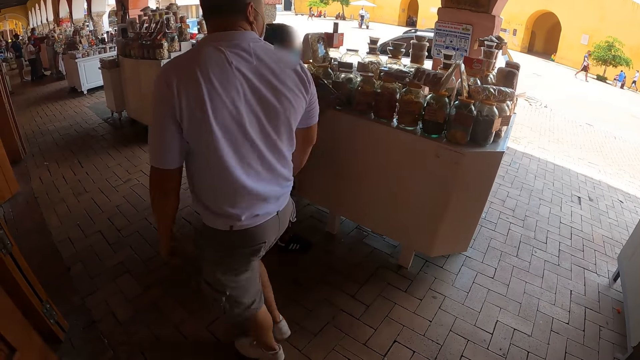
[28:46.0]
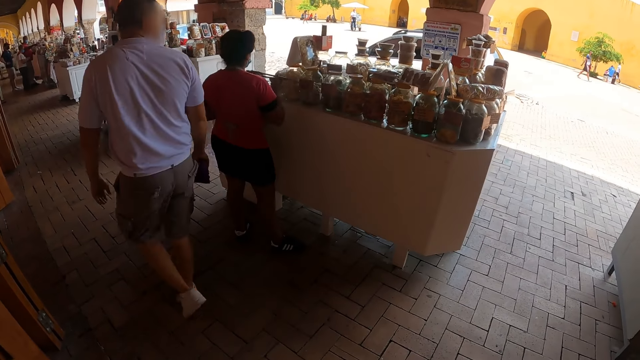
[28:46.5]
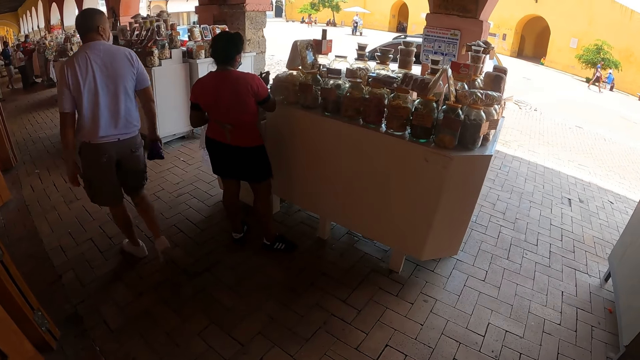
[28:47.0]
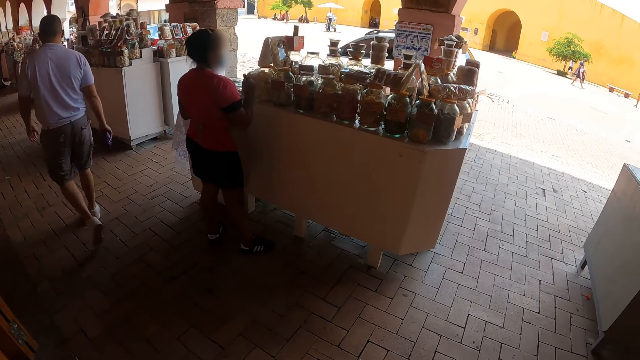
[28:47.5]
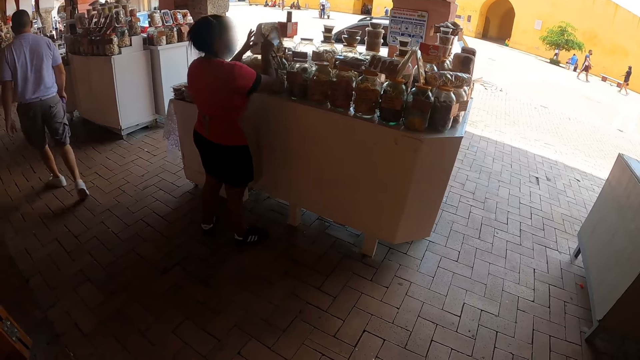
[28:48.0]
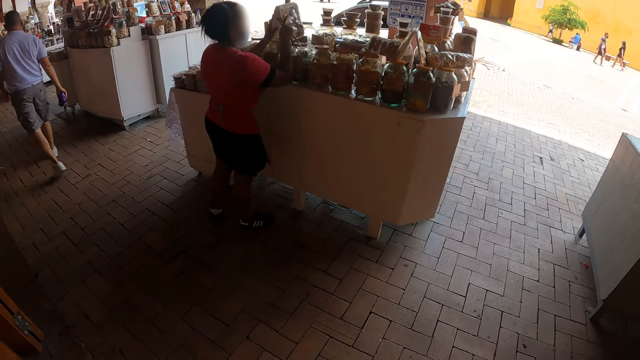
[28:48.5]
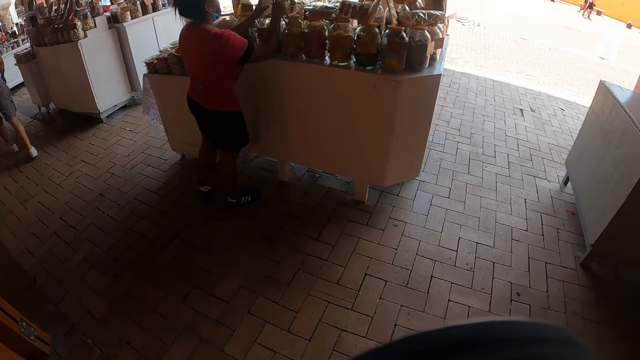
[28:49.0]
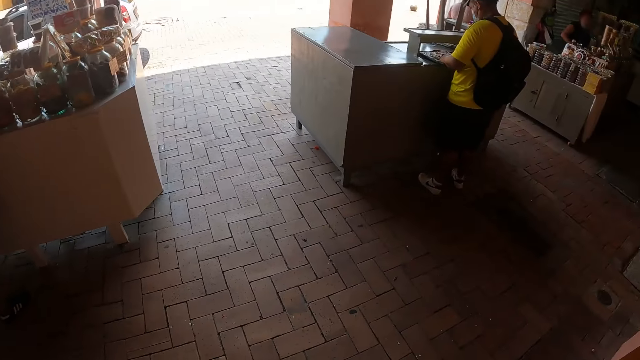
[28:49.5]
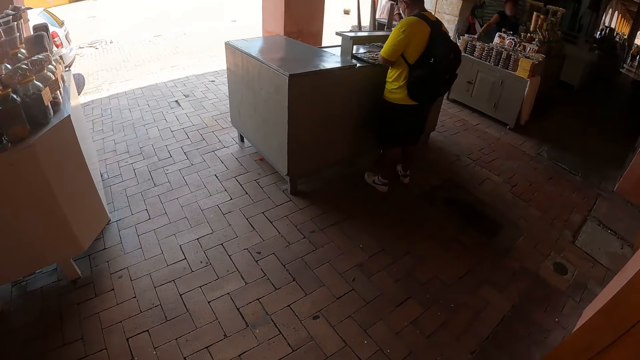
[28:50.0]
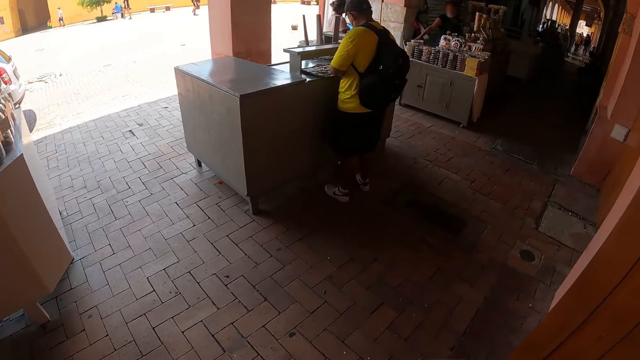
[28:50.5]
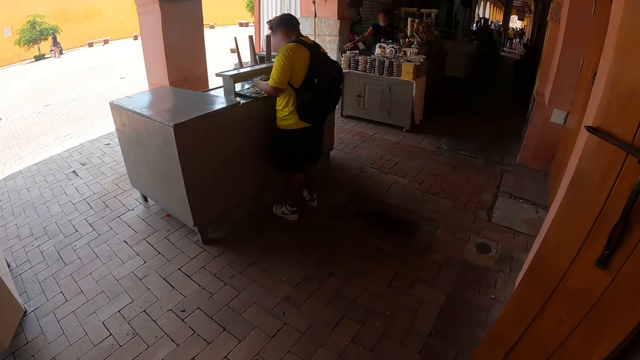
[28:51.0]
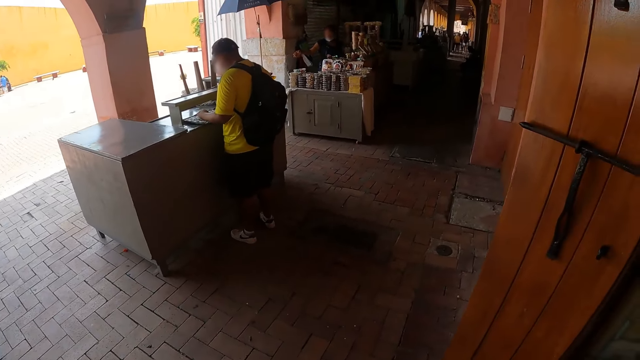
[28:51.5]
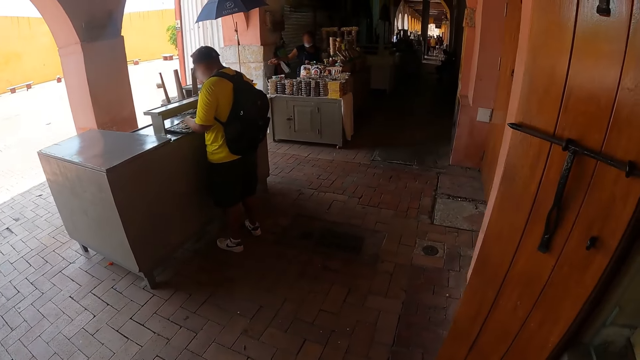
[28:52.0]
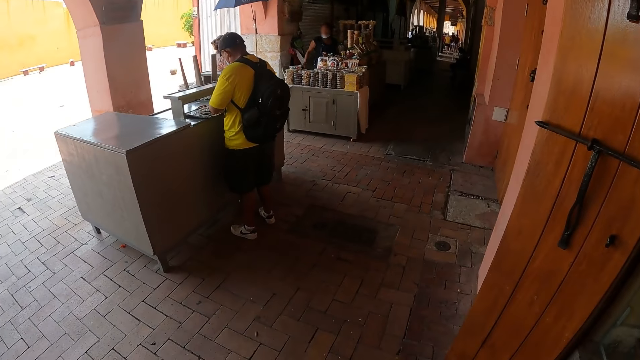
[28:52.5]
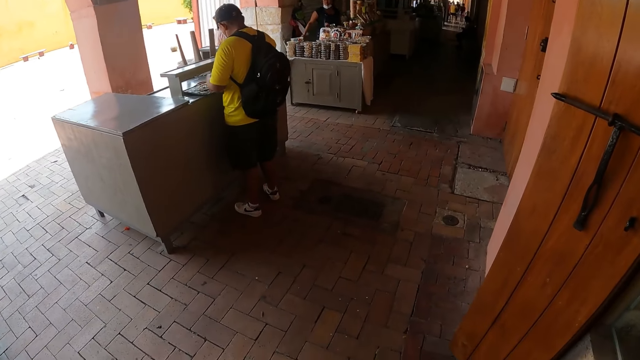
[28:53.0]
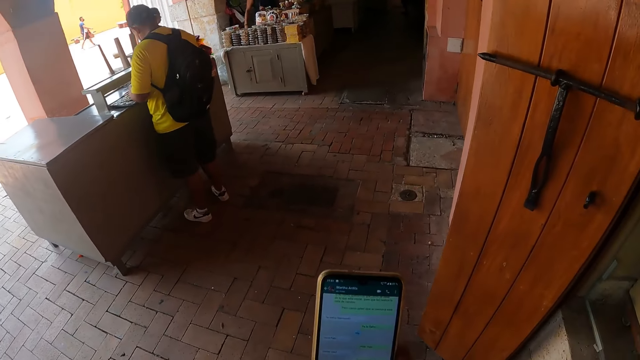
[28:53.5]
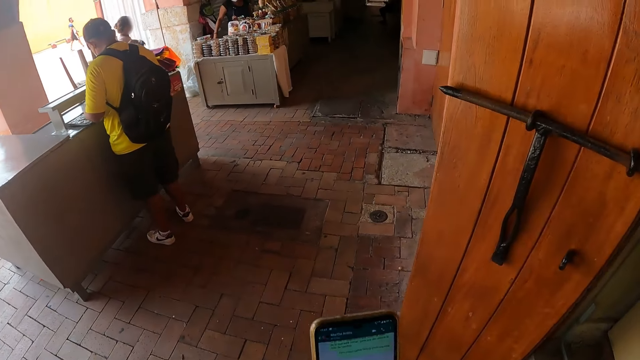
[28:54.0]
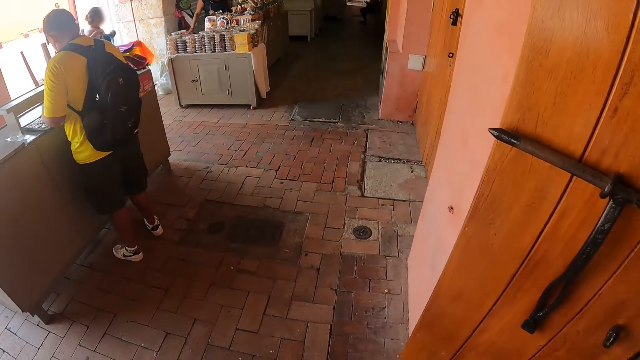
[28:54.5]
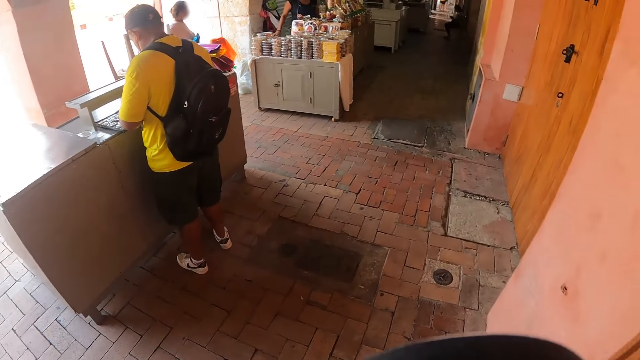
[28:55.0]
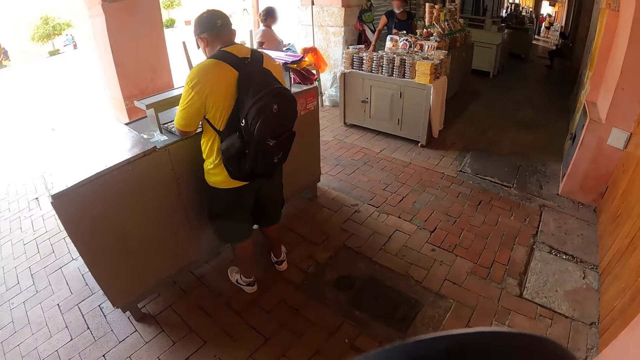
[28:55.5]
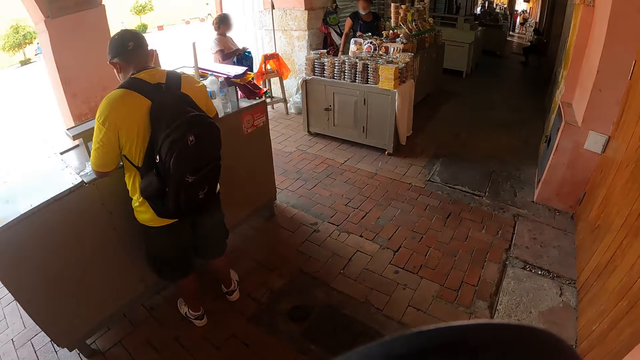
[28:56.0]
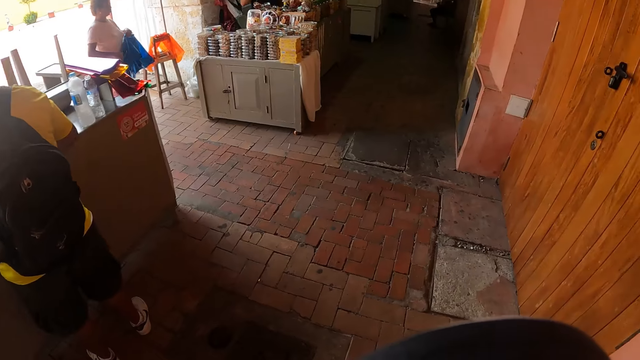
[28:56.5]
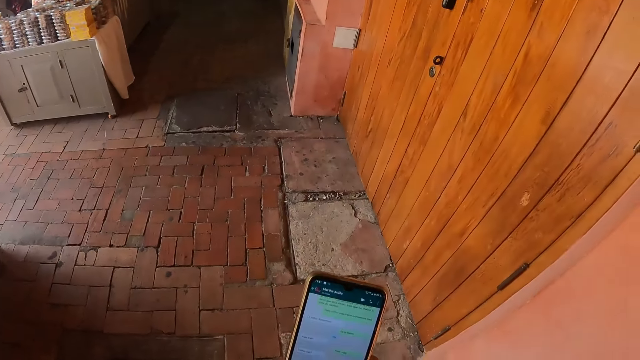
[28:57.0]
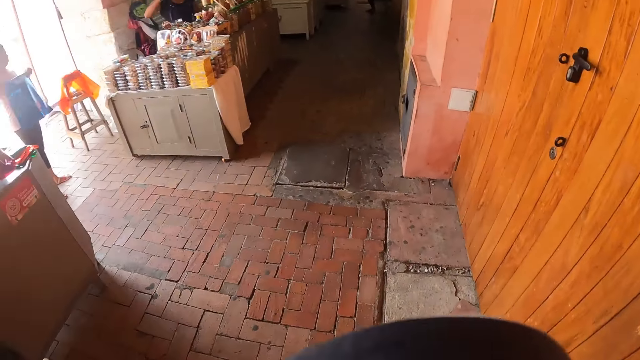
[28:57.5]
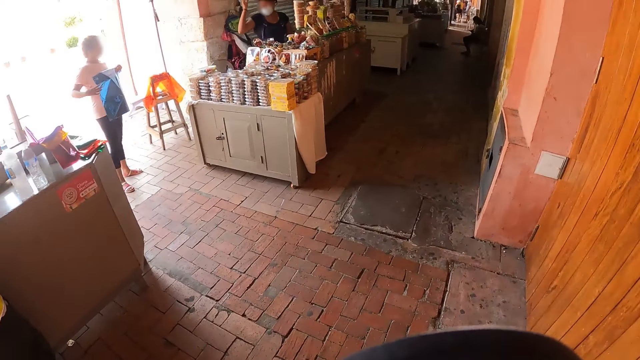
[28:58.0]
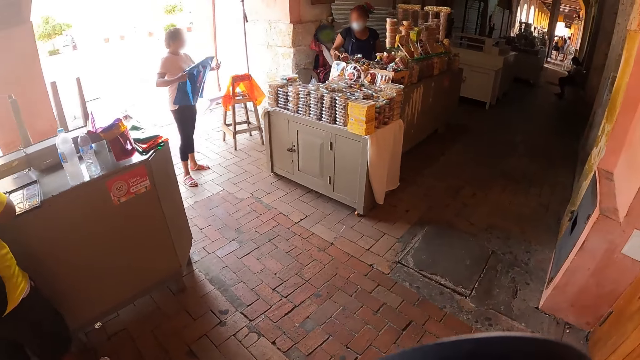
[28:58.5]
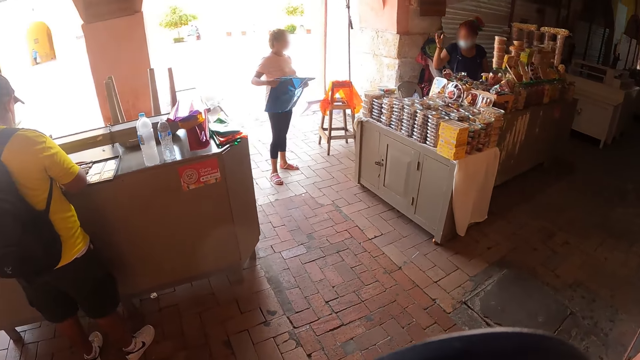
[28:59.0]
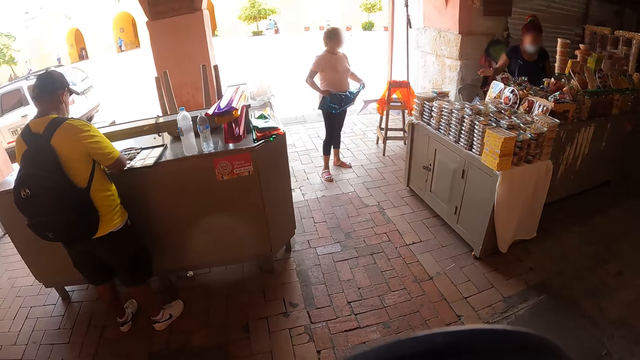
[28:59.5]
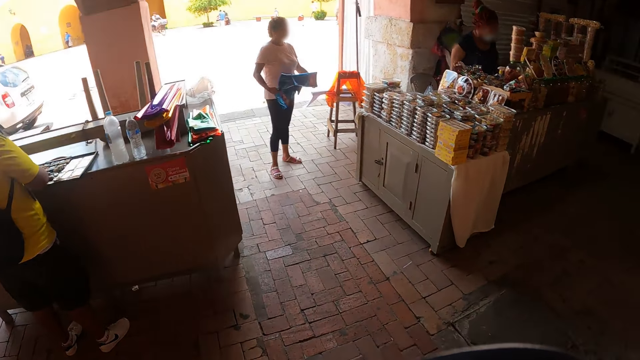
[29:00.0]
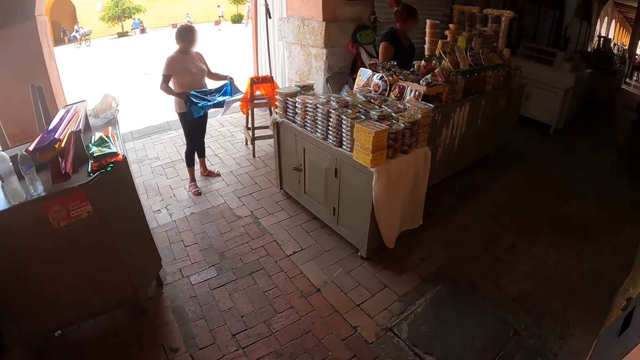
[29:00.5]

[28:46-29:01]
The camera wearer looks at a man. He looks at the phone and touches the phone. He walks in the vendor corridor. He looks at the phone. He walks in the vendor corridor.

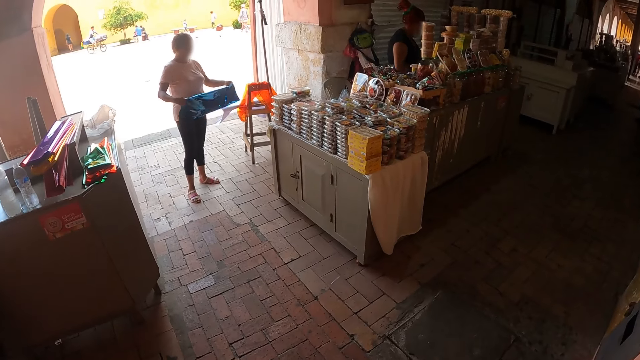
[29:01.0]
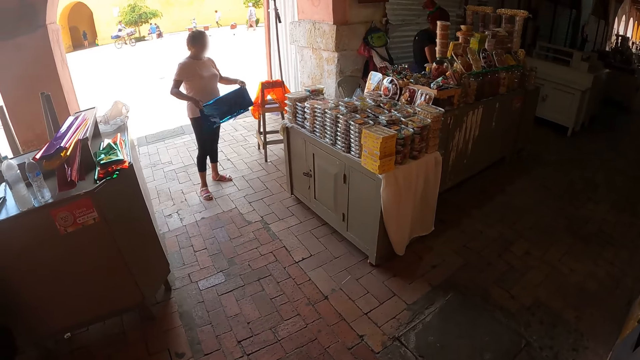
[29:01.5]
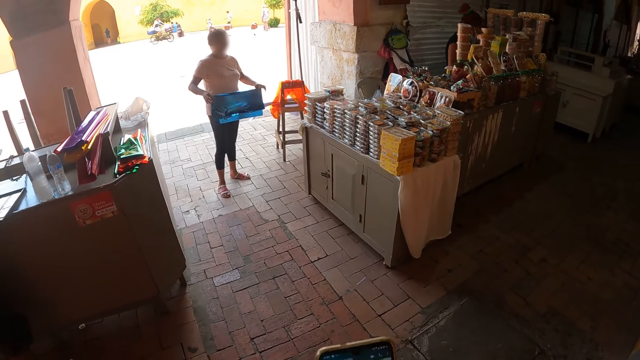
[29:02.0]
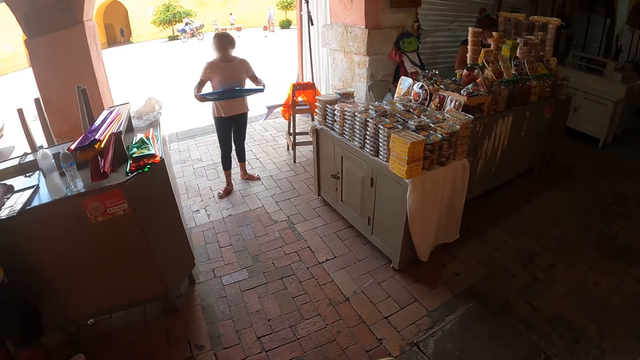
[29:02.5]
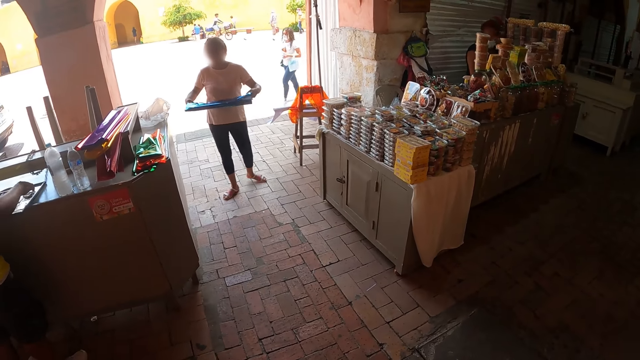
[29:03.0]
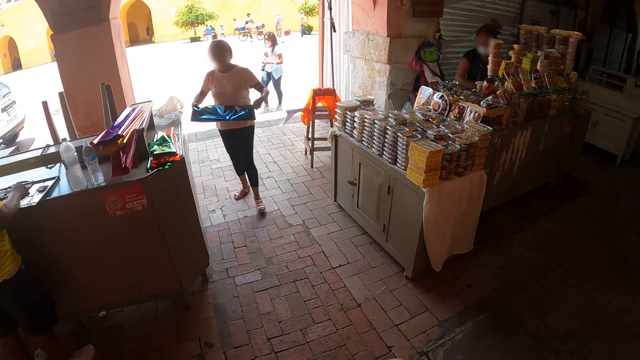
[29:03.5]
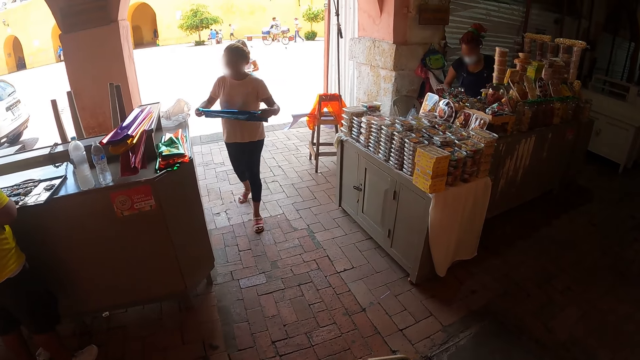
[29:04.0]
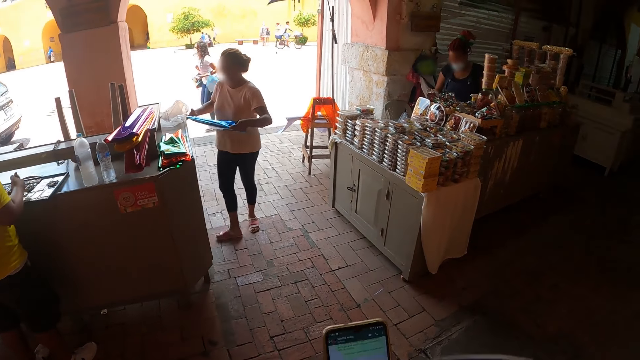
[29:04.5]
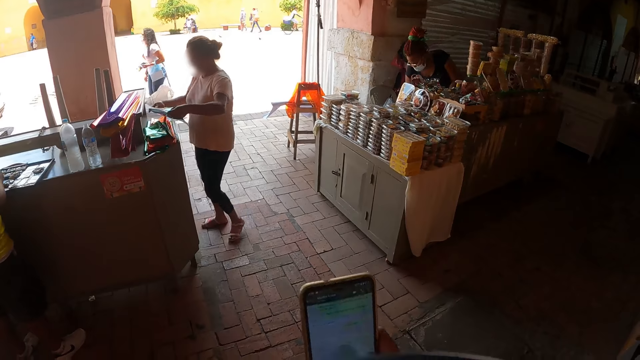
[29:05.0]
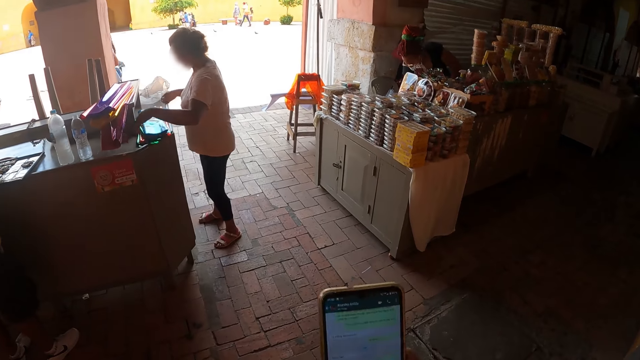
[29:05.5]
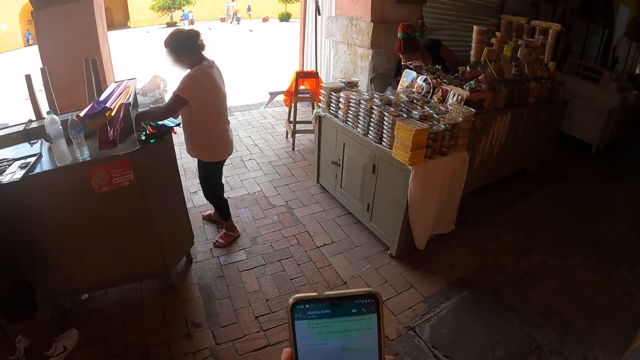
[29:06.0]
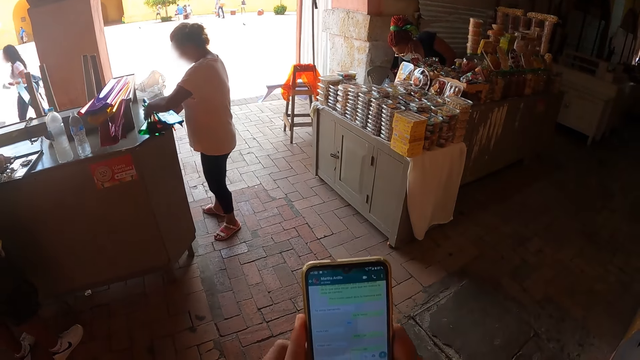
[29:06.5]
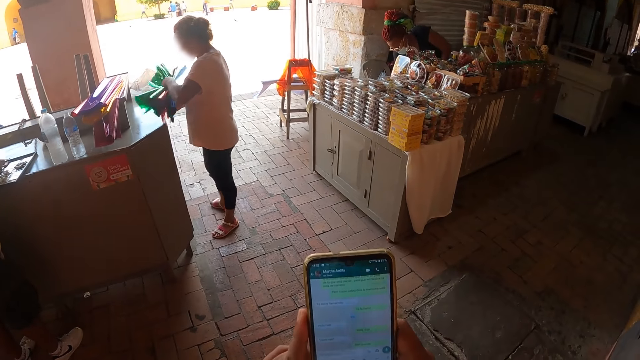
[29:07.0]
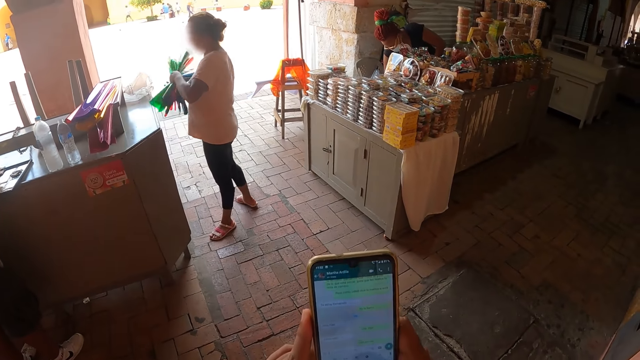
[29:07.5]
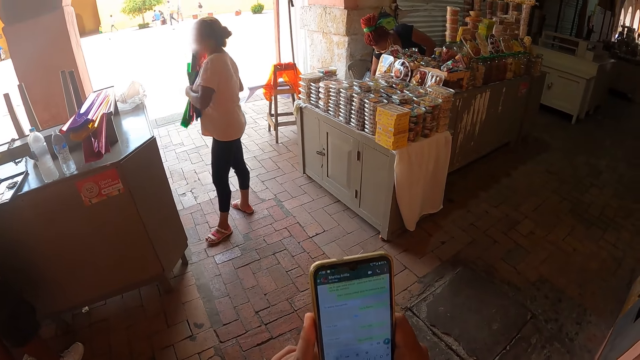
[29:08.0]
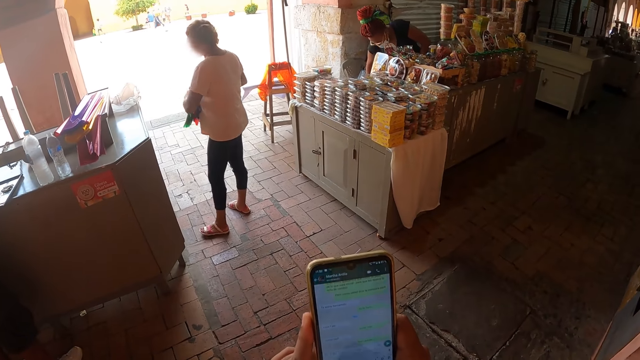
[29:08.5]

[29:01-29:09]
The camera wearer holds the phone with his hands. He operates the phone.
